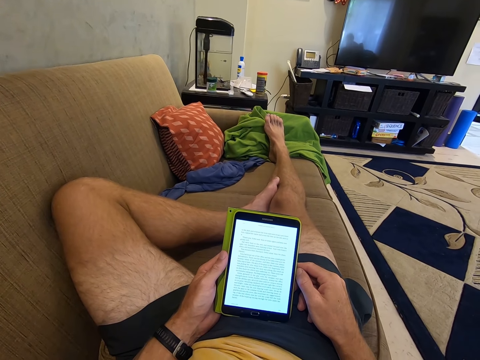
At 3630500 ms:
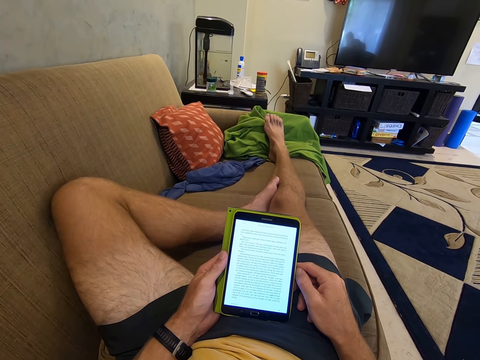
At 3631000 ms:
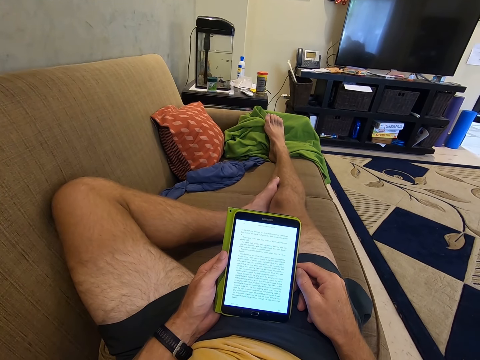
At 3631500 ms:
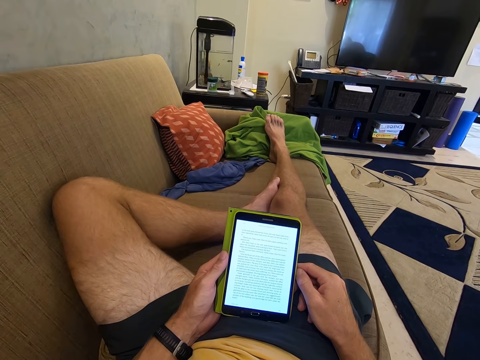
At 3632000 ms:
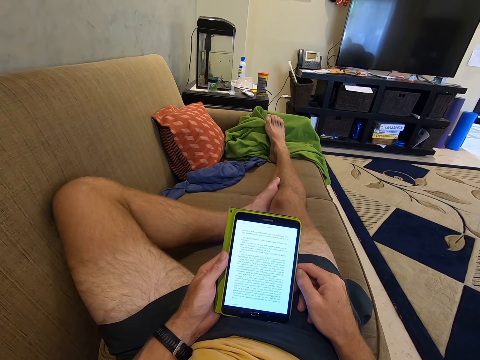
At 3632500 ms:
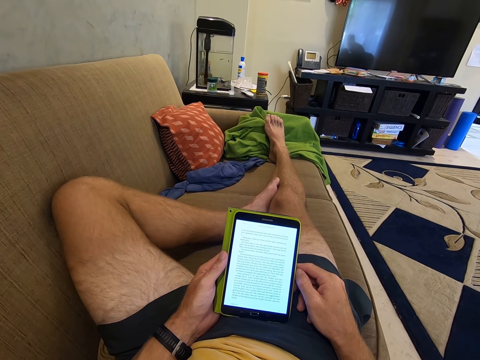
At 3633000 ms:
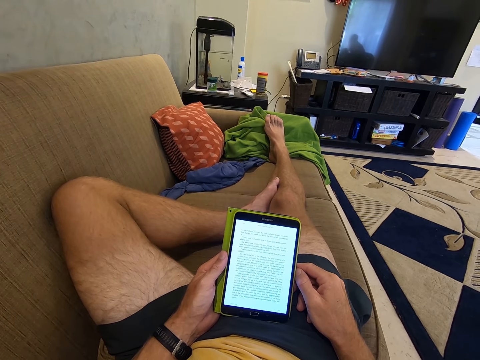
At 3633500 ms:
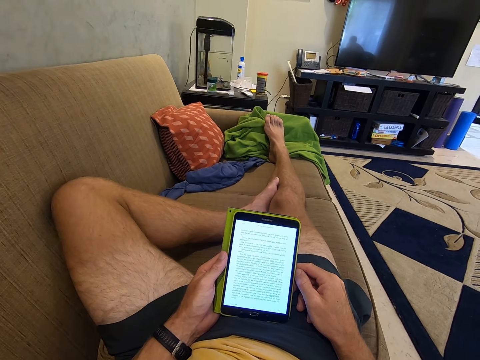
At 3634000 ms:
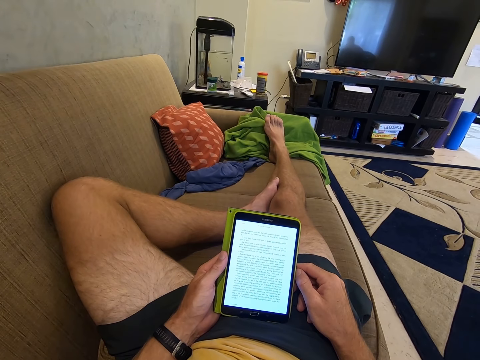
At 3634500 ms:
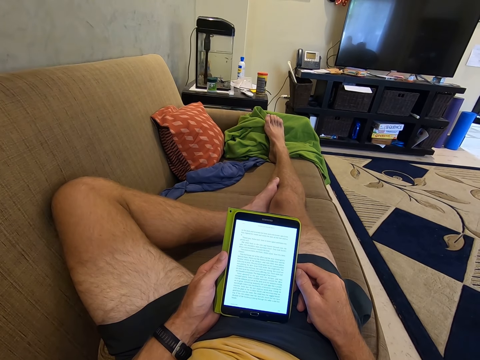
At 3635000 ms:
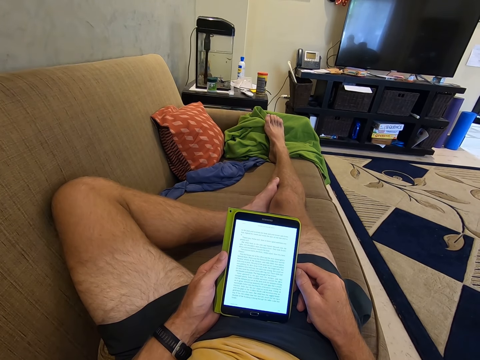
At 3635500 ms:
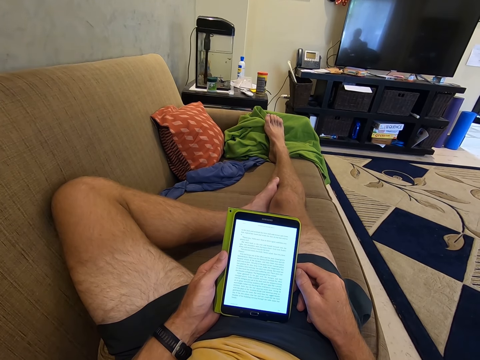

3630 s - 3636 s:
The camera wearer reads the writings on the phone.

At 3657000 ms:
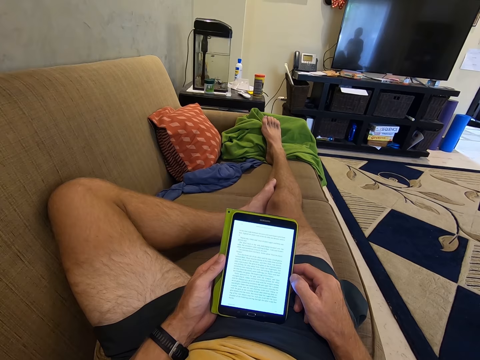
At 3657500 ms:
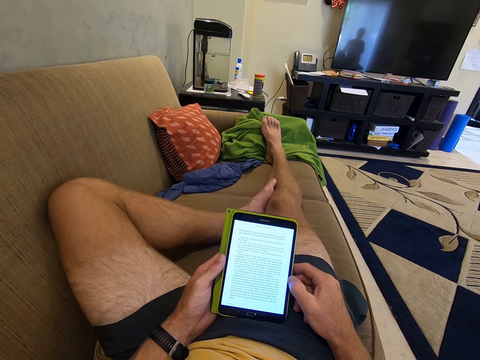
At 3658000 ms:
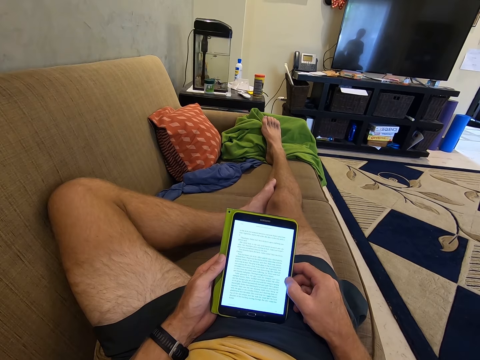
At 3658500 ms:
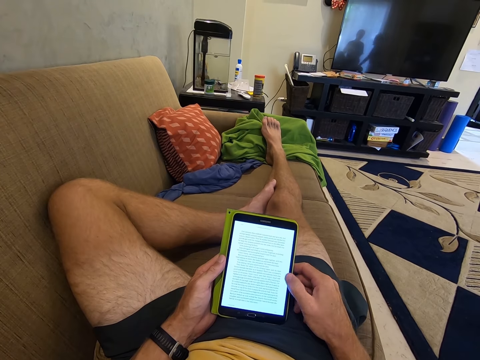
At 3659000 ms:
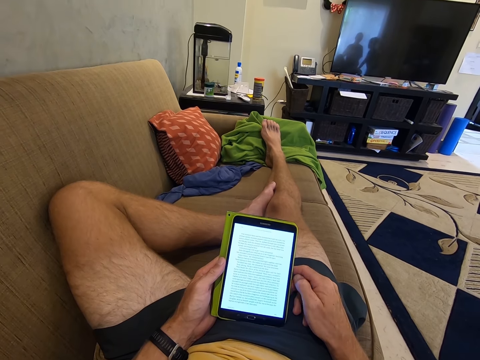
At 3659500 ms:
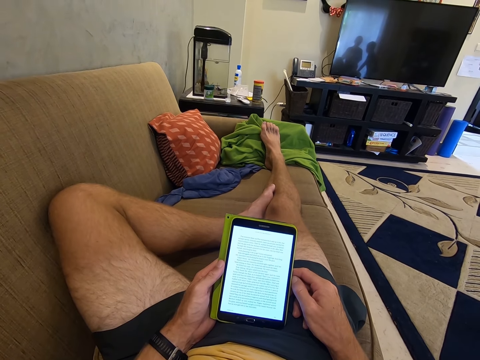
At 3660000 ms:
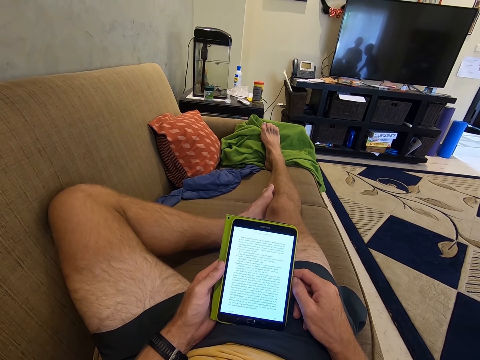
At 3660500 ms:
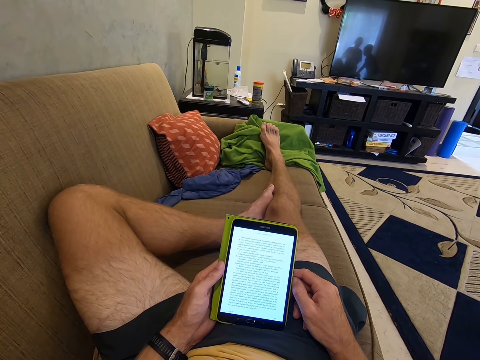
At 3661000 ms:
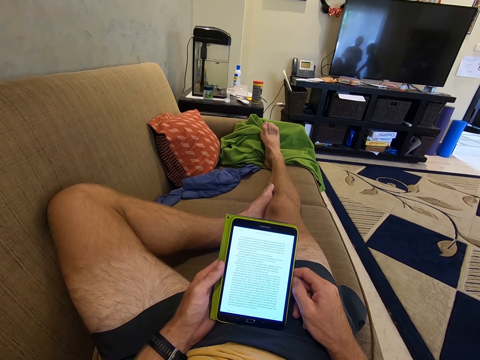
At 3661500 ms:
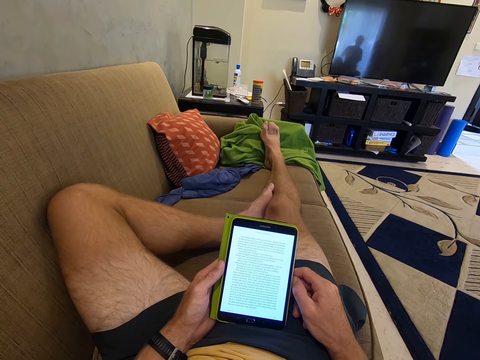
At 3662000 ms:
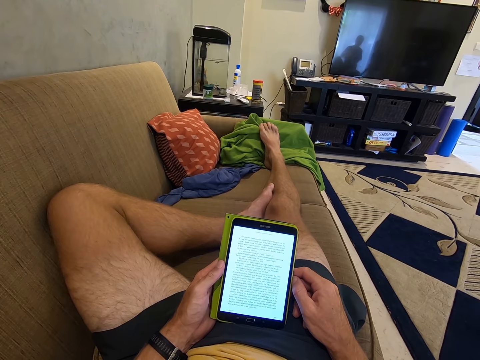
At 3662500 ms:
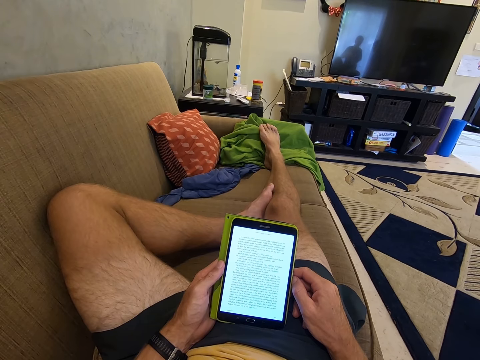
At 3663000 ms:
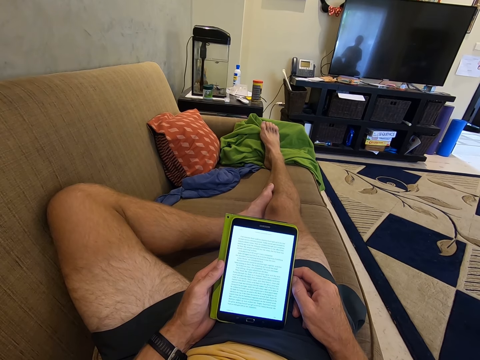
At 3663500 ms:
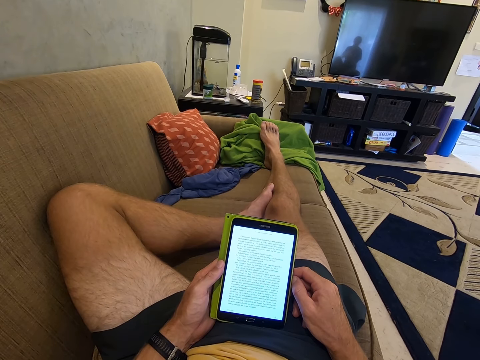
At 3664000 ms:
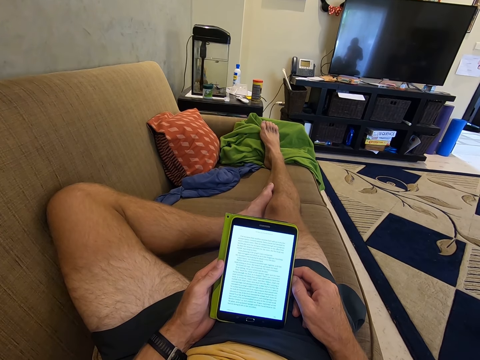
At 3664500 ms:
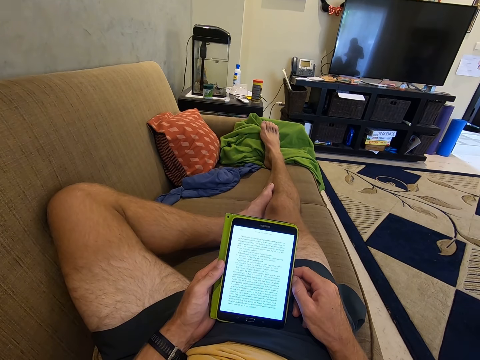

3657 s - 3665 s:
The camera wearer scrolls the phone with a finger. They read from the phone.

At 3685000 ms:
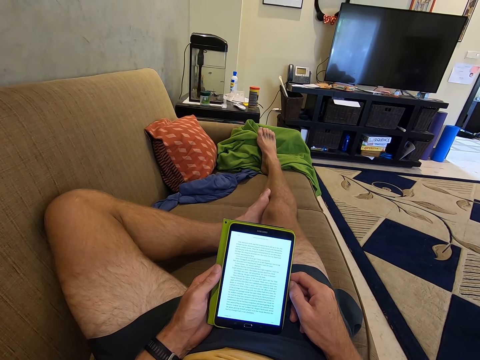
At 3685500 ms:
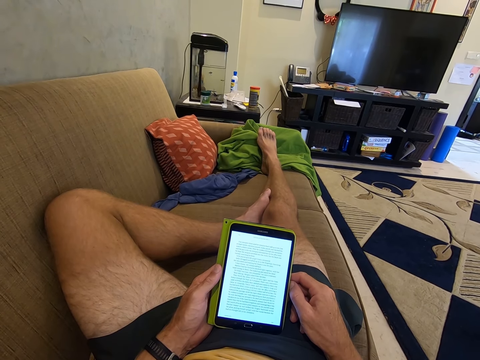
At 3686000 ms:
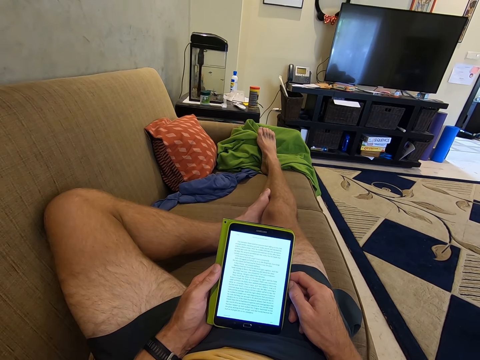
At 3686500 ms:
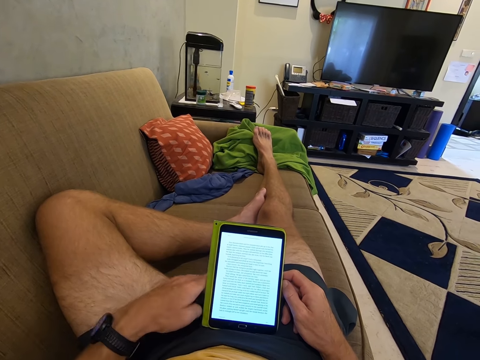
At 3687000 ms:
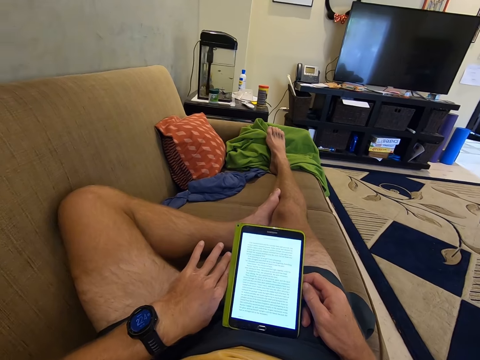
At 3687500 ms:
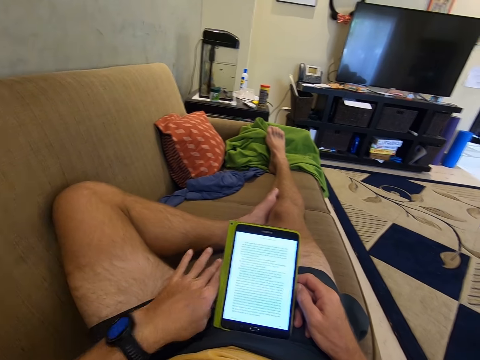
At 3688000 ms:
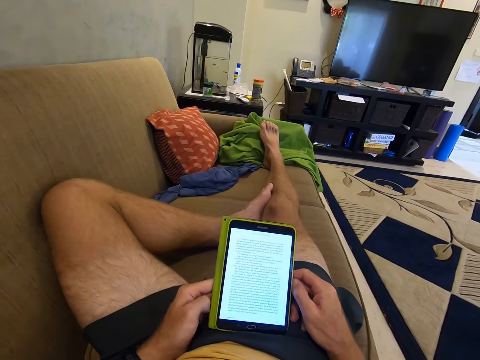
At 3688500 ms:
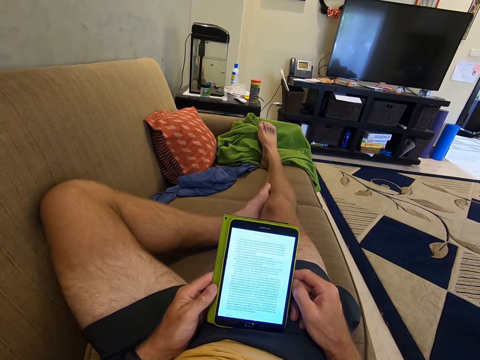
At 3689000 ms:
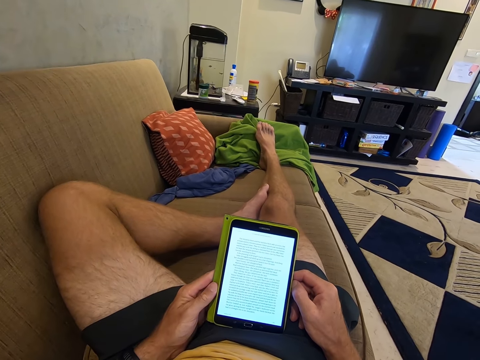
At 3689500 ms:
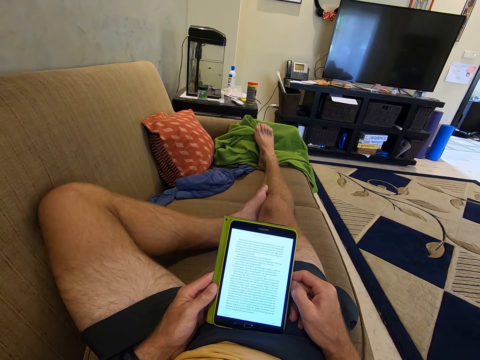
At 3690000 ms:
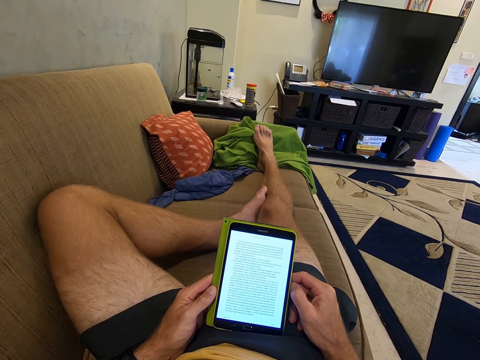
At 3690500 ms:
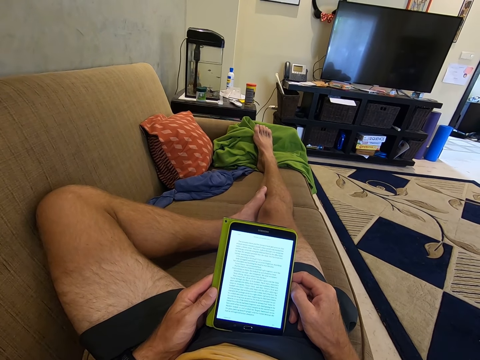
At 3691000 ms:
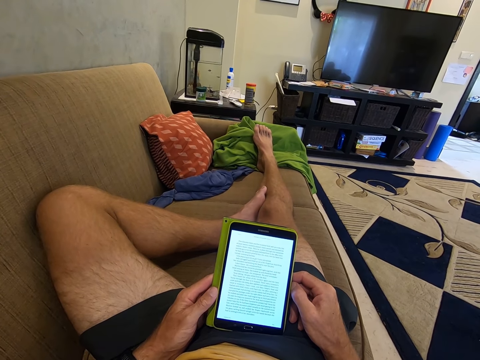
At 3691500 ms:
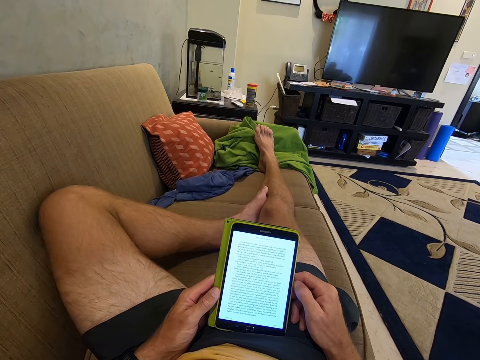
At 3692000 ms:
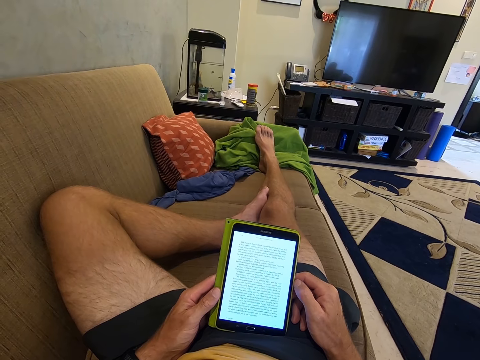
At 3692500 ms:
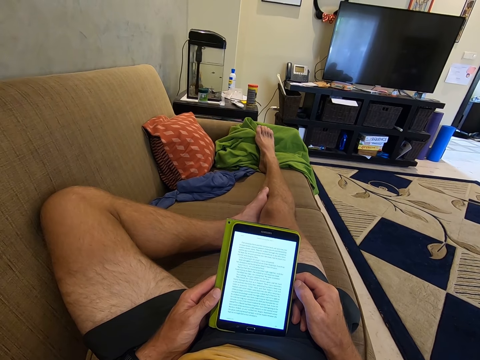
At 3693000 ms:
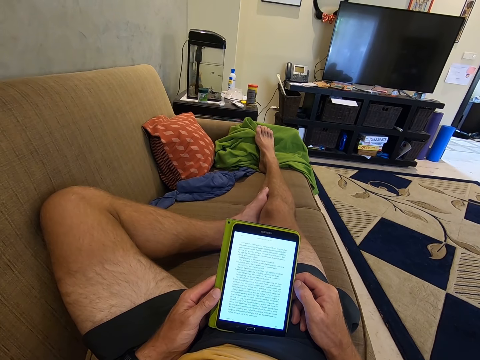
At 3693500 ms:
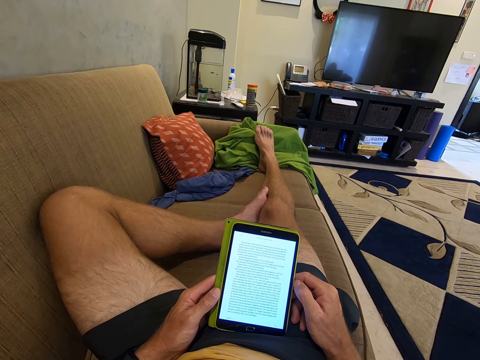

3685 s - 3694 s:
The camera wearer looks at the watch. They read from a phone.
